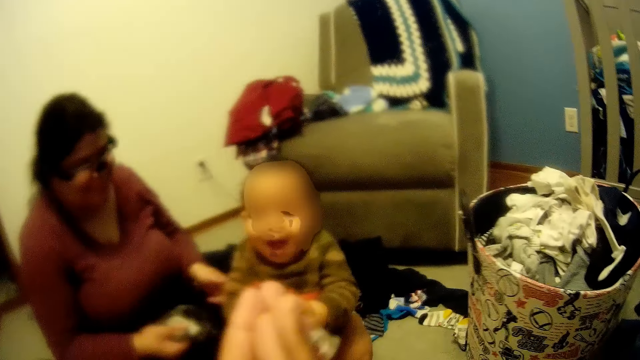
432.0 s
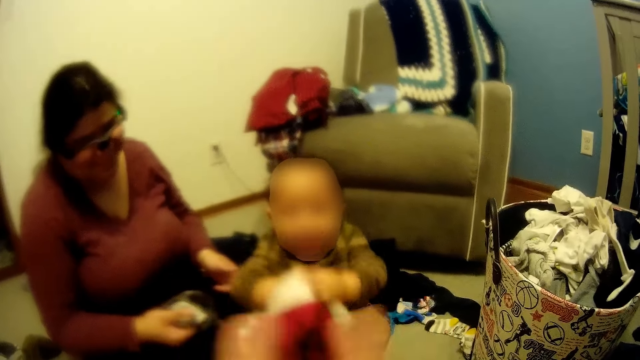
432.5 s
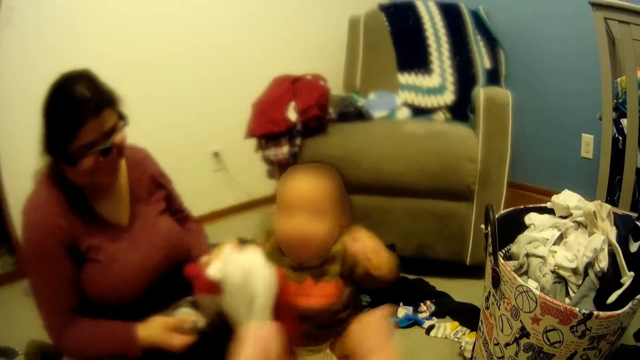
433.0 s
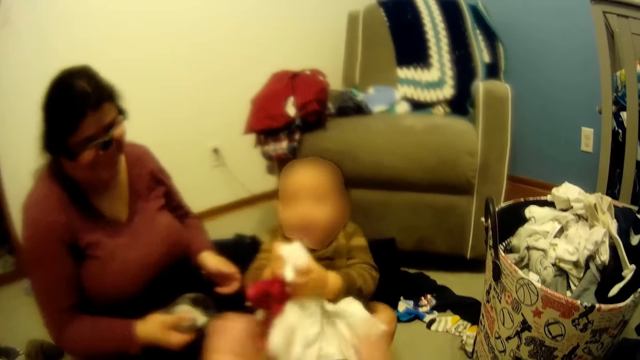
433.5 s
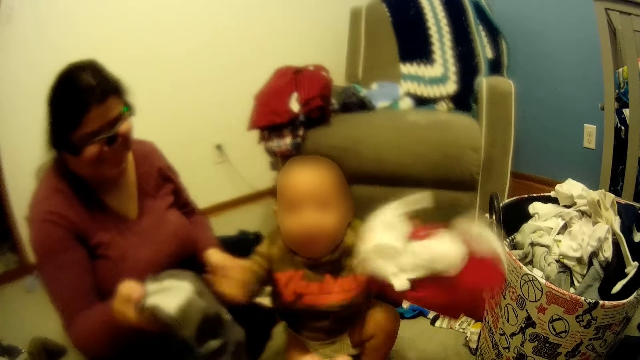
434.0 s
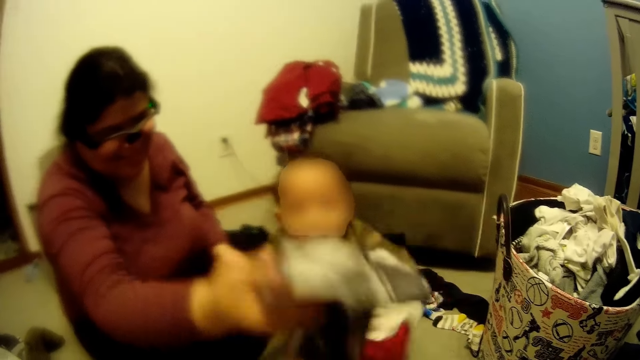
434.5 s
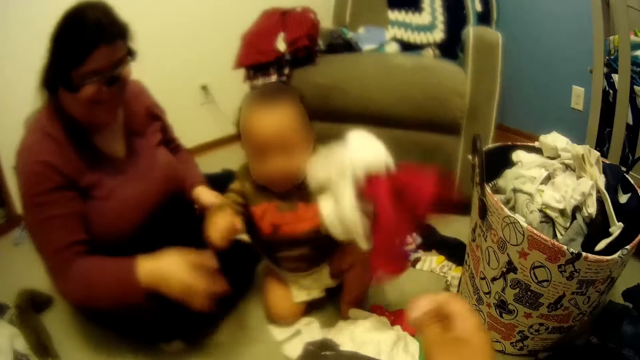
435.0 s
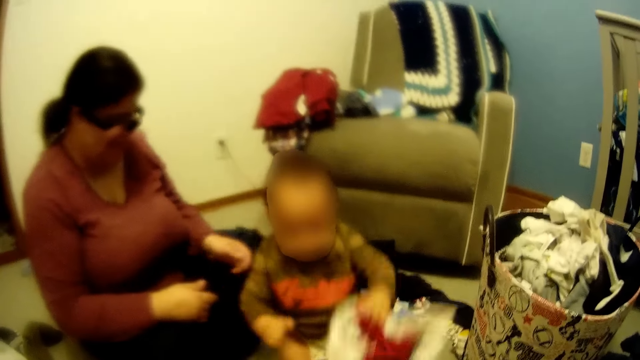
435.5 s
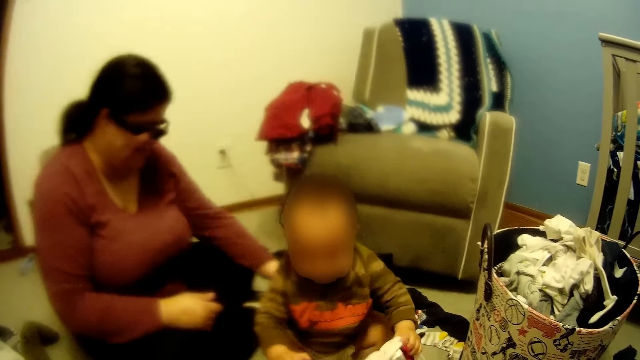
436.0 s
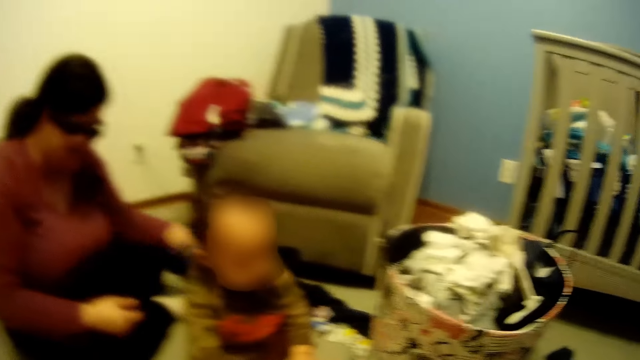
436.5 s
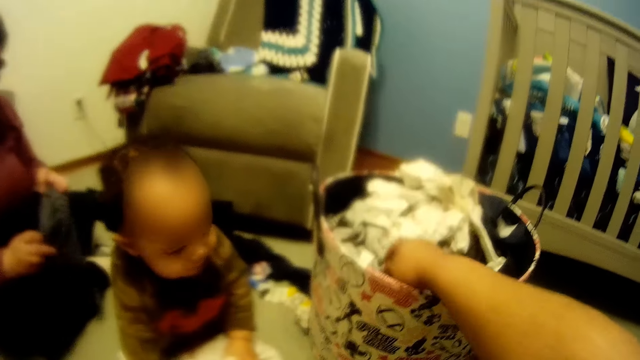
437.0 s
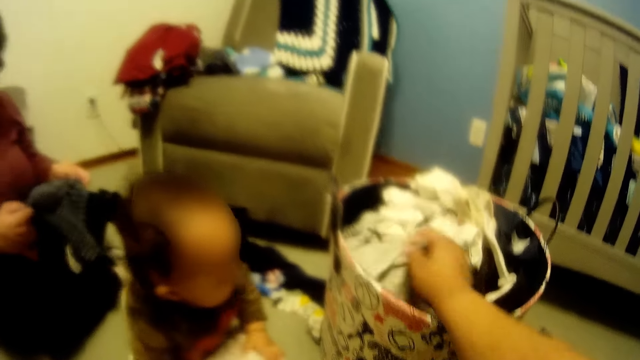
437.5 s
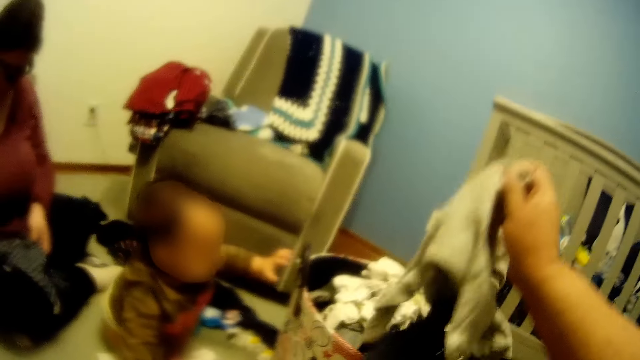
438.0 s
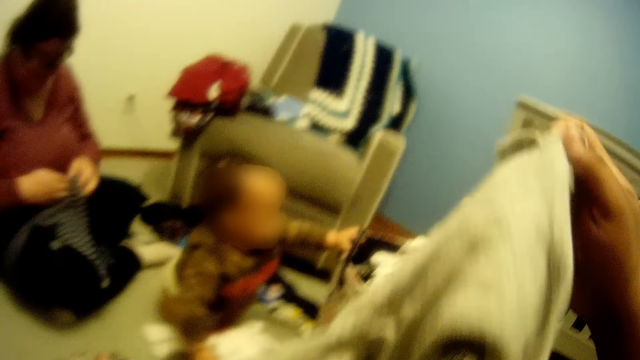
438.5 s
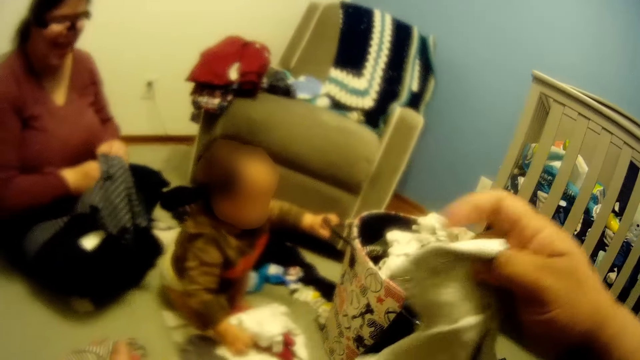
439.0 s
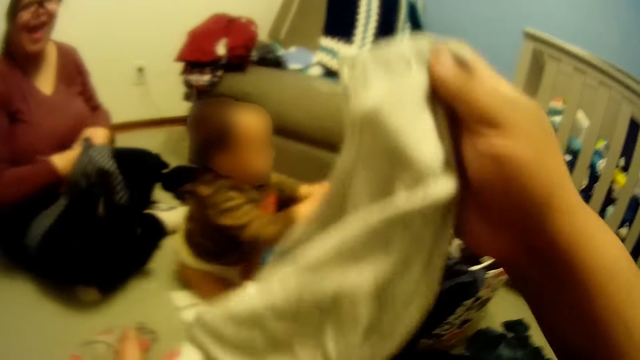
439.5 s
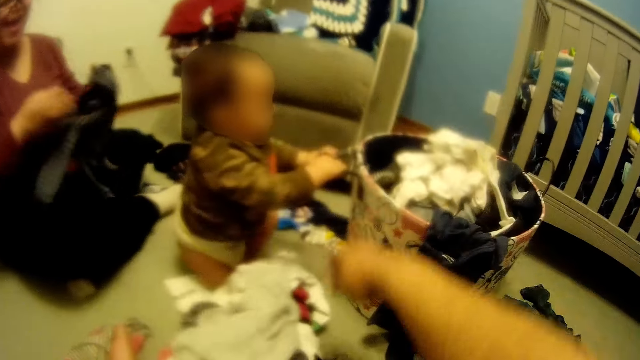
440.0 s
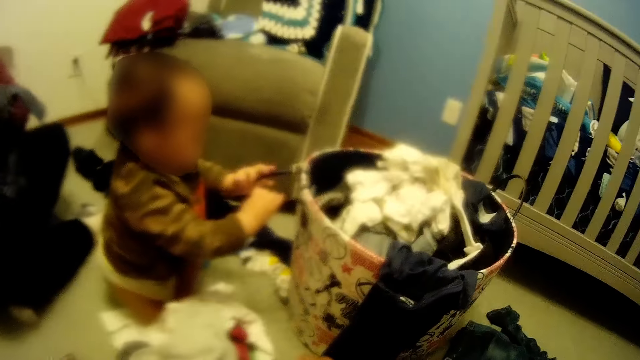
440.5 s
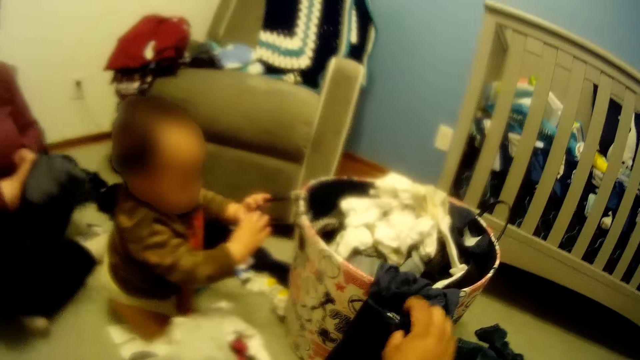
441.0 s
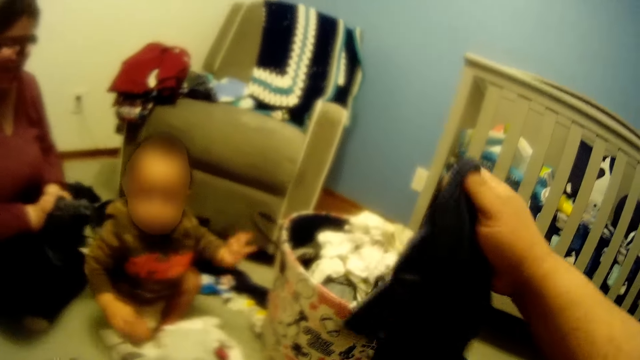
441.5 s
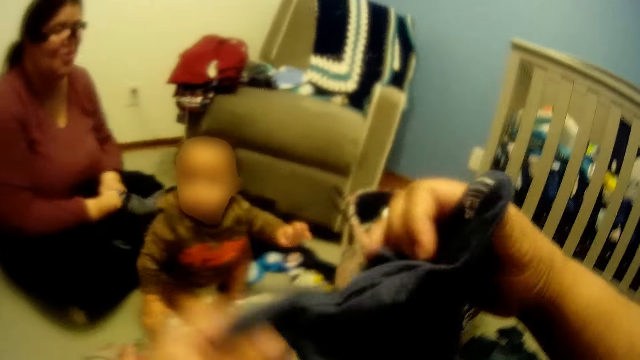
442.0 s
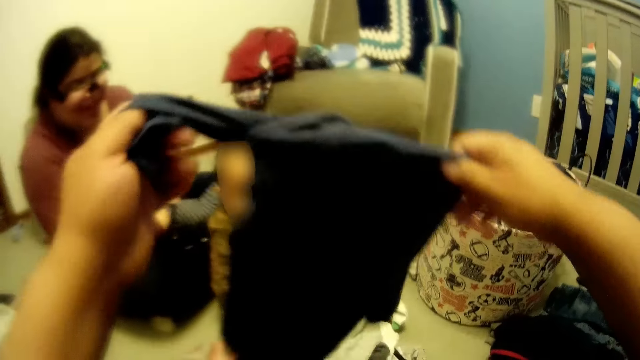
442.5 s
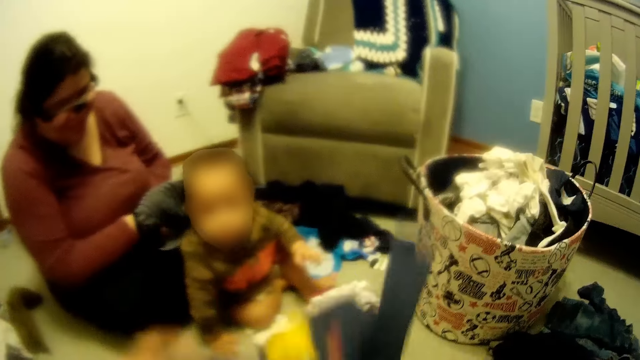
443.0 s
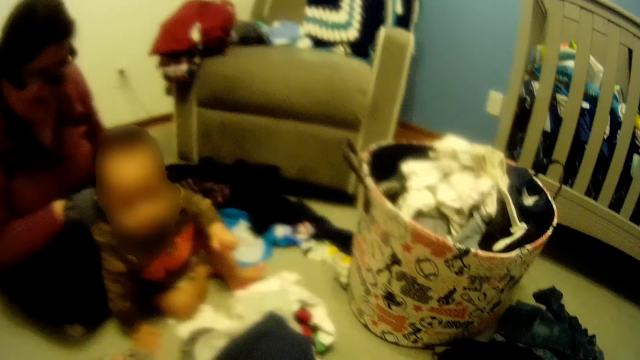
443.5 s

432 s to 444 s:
The baby plays with the clothes. The camera wearer plays with the baby. A lady laughs. The camera wearer picks a cloth from the basket. The baby pulls the handle of the basket of clothes with his hands. The camera wearer speaks to the baby and picks a cloth from the basket.

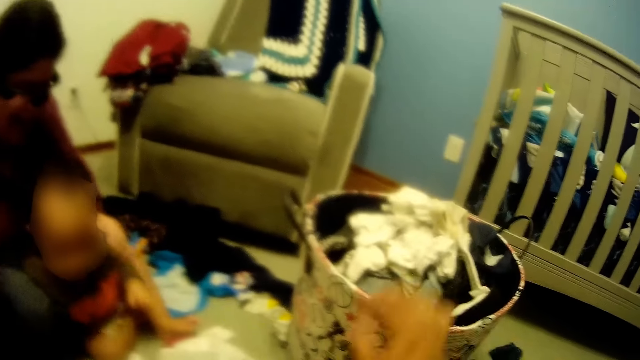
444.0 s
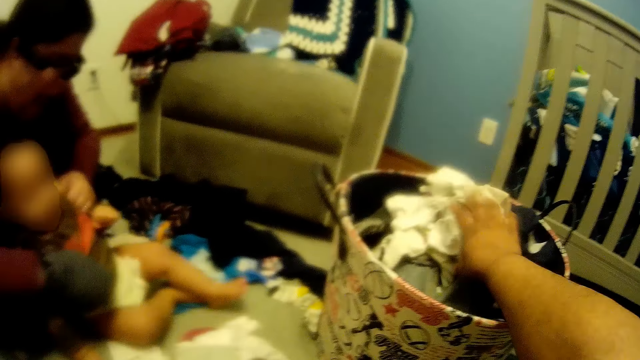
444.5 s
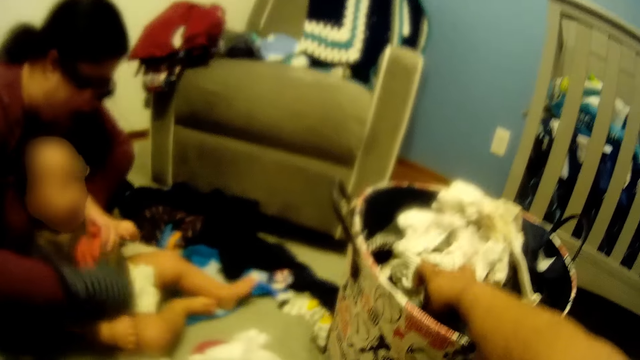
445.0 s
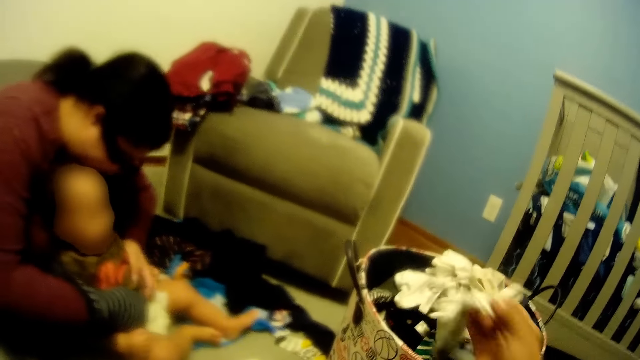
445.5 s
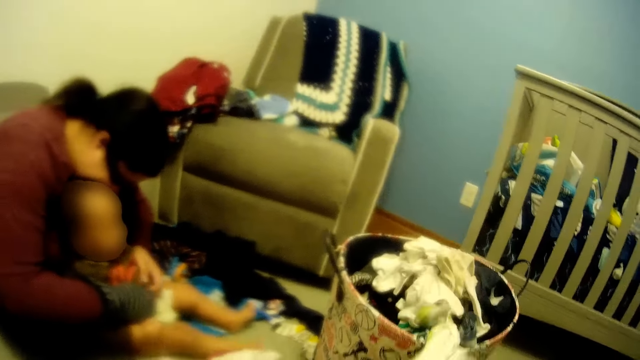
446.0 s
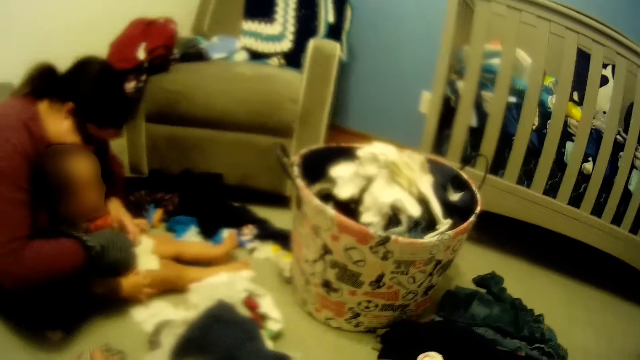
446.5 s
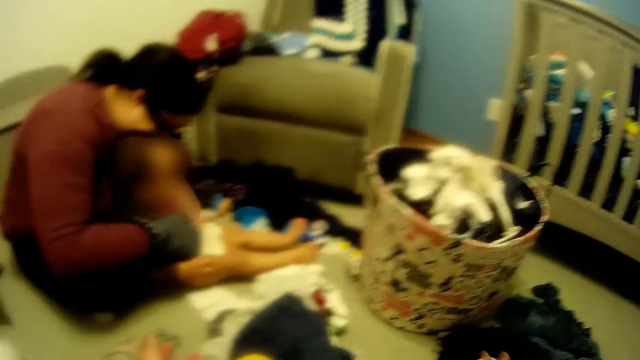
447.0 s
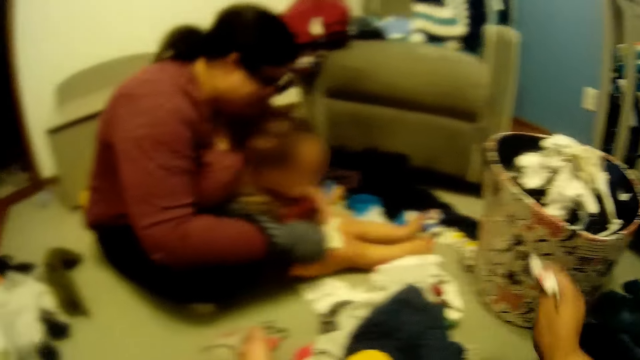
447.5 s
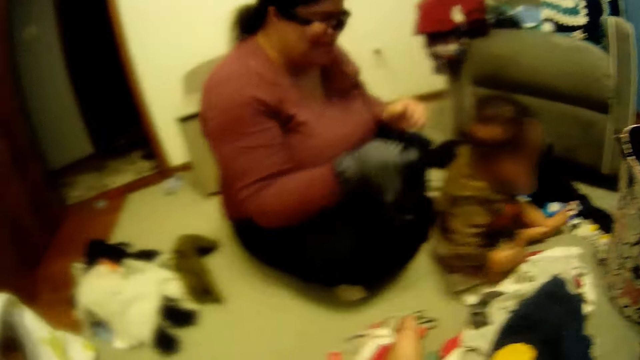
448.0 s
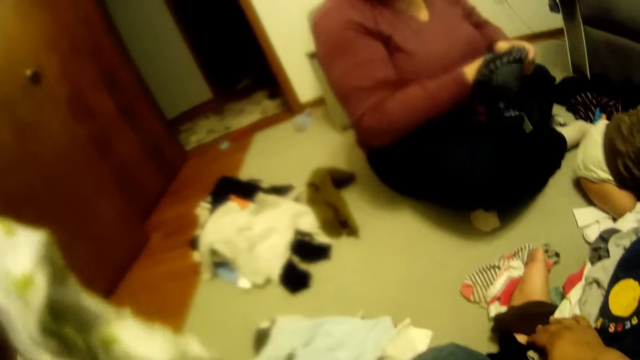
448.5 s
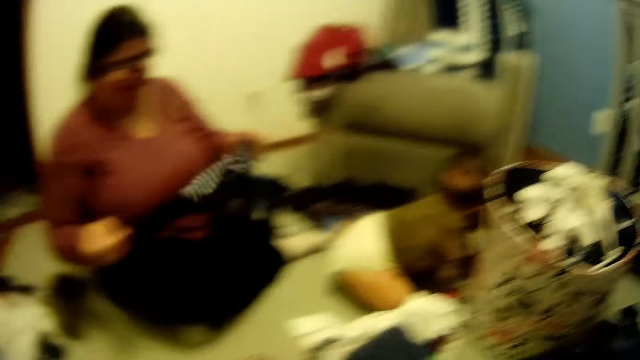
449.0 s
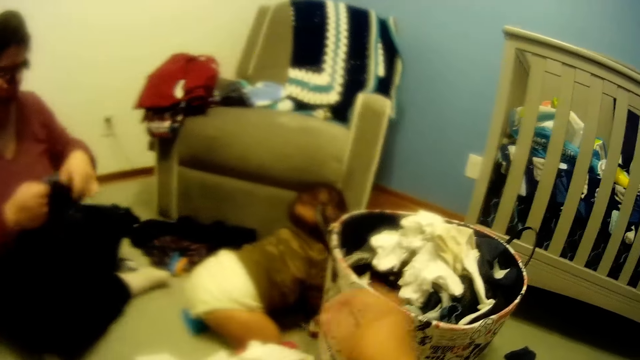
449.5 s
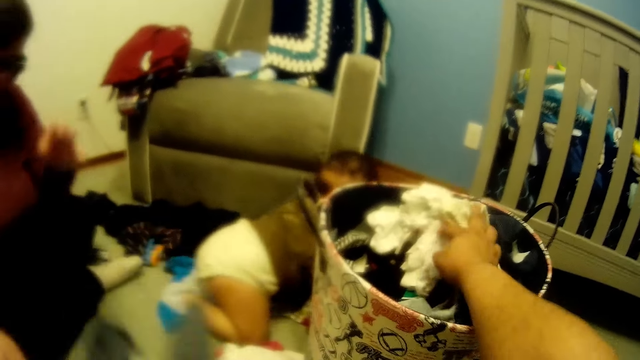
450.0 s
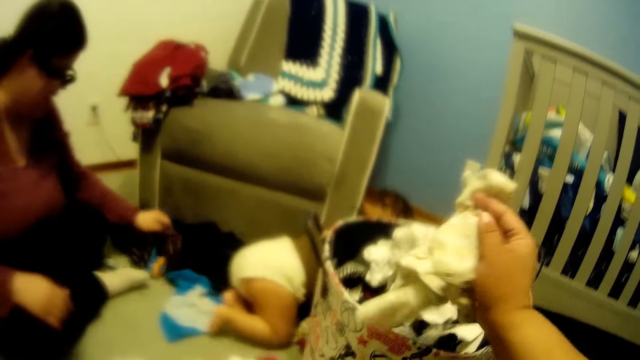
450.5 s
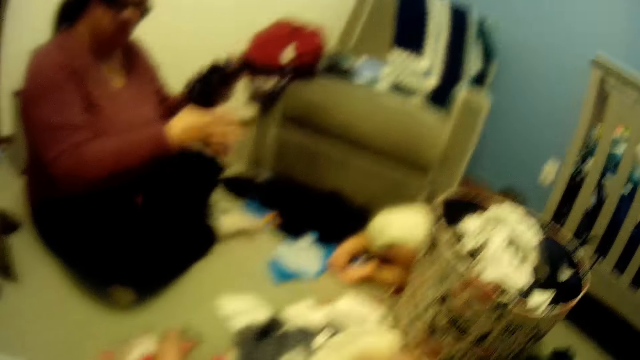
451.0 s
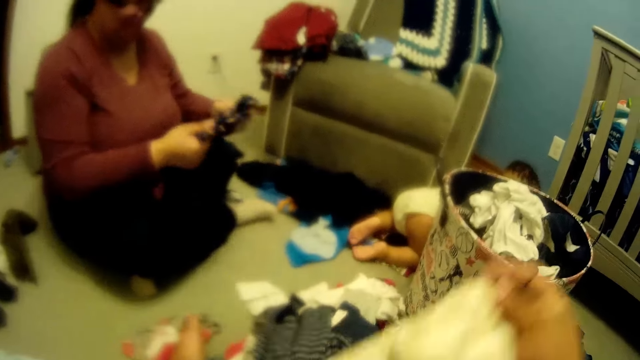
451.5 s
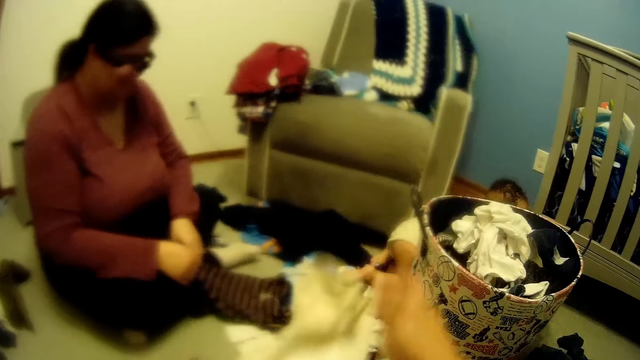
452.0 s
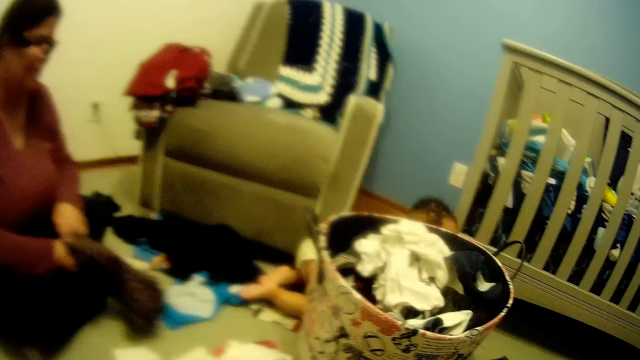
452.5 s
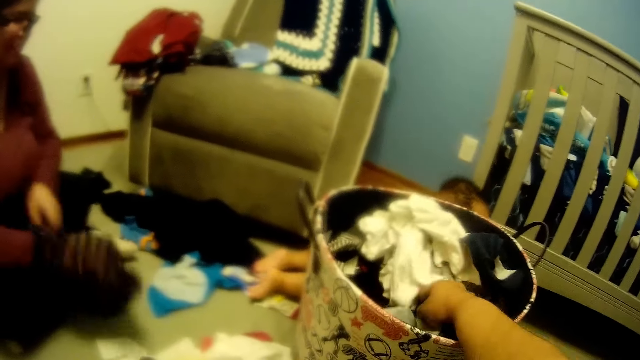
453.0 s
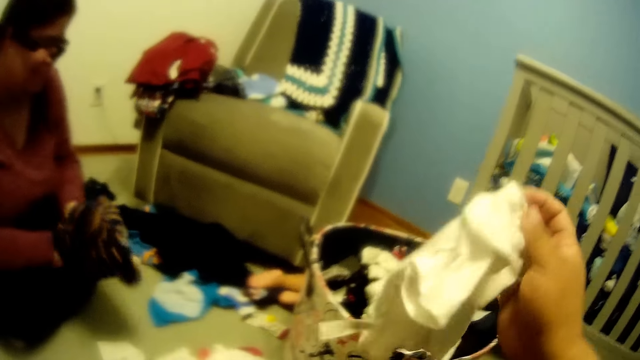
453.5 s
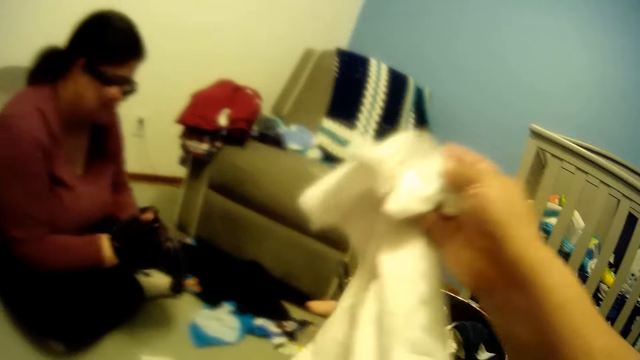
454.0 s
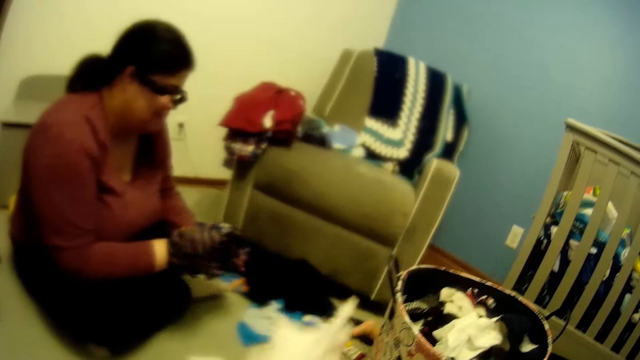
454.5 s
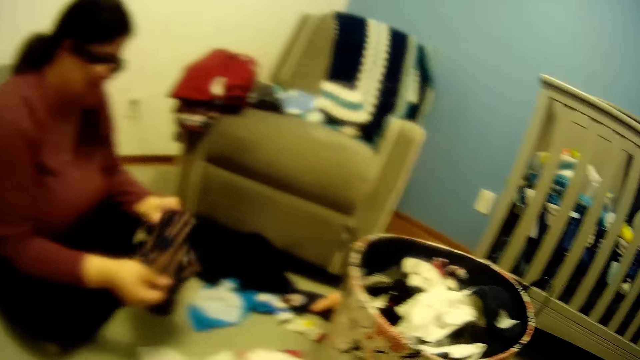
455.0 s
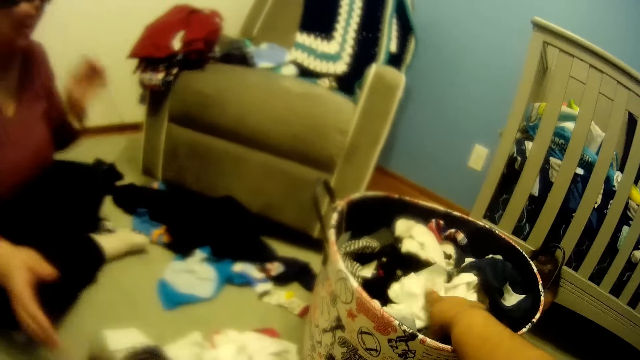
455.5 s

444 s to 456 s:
The woman carried the baby towards her. The woman speaks to the camera wearer. The woman tickles the baby on his tummy. The woman plays with the baby. The camera wearer arranges clothes. The baby crawls on the floor. The woman moves clothes on the floor. The camera wearer picks clothes from the basket.
